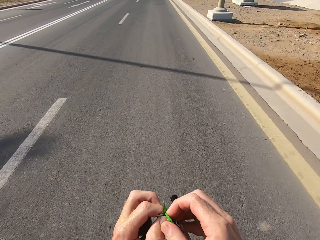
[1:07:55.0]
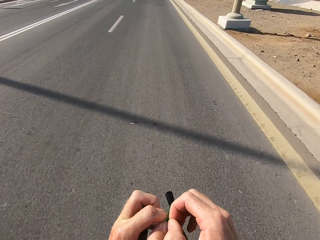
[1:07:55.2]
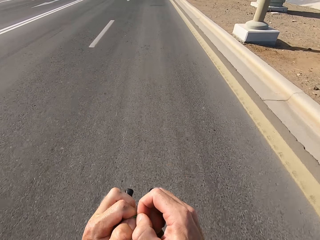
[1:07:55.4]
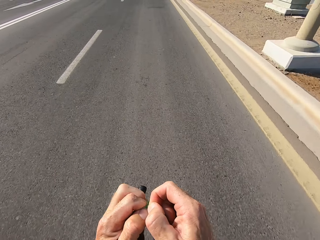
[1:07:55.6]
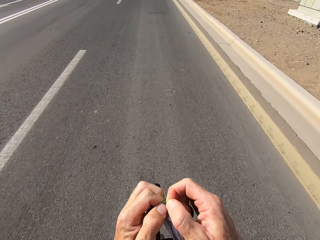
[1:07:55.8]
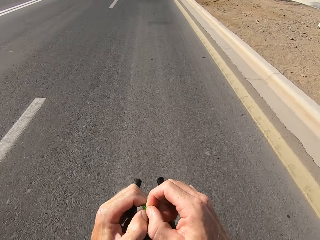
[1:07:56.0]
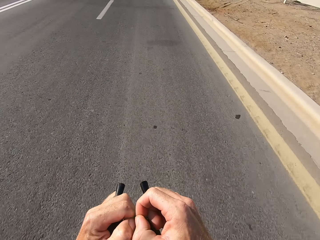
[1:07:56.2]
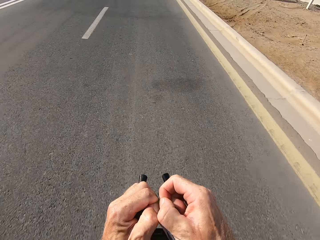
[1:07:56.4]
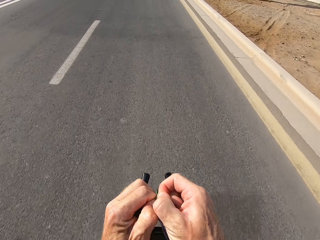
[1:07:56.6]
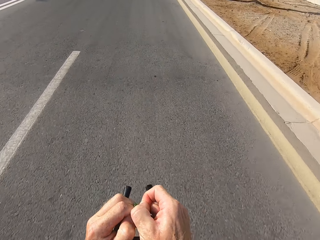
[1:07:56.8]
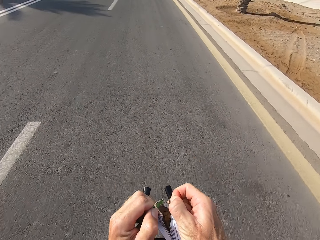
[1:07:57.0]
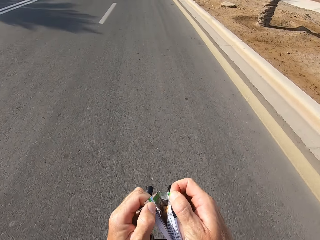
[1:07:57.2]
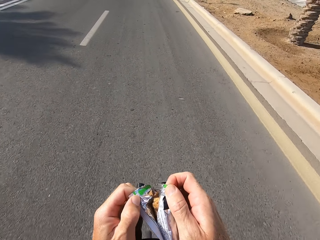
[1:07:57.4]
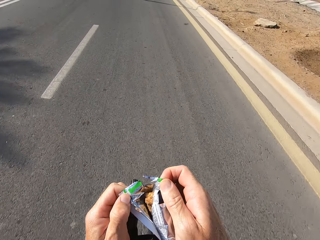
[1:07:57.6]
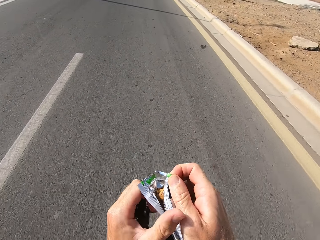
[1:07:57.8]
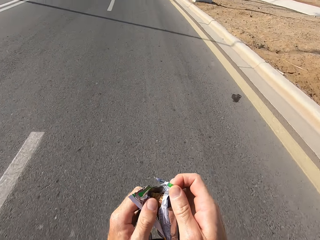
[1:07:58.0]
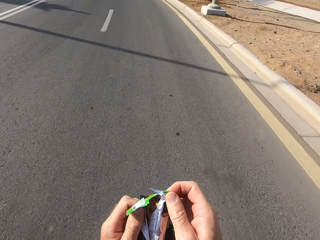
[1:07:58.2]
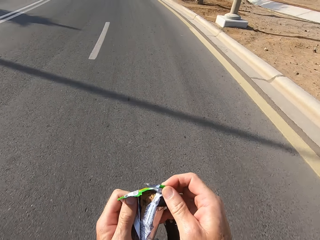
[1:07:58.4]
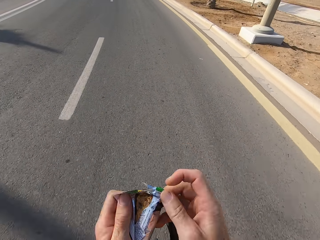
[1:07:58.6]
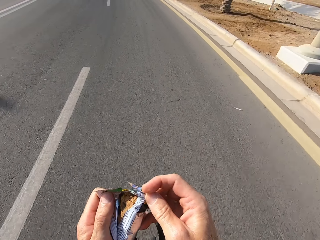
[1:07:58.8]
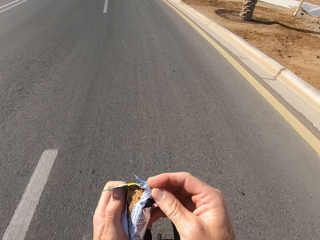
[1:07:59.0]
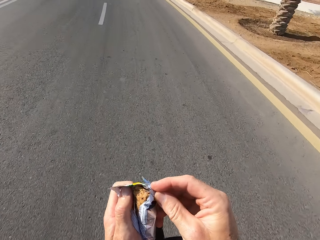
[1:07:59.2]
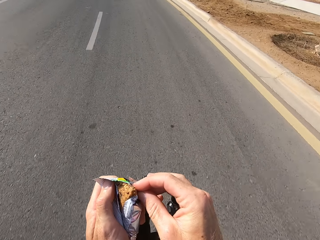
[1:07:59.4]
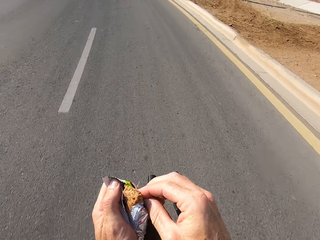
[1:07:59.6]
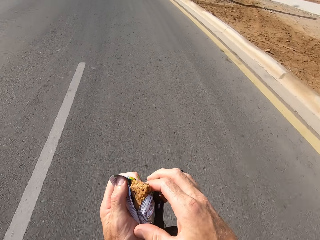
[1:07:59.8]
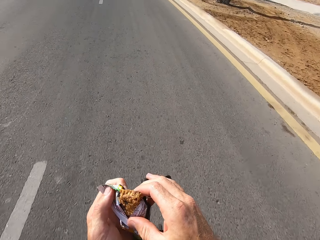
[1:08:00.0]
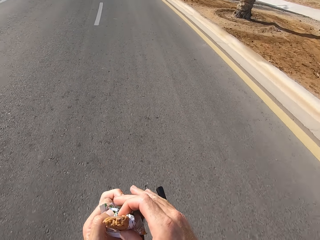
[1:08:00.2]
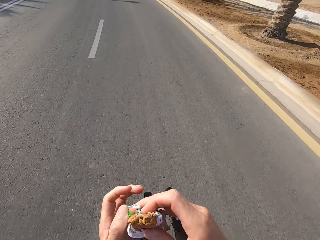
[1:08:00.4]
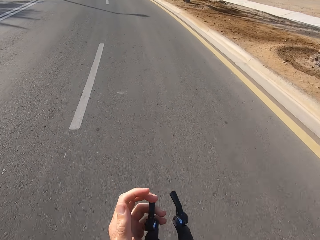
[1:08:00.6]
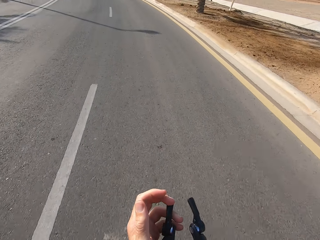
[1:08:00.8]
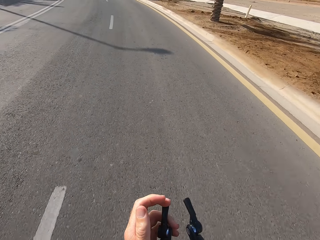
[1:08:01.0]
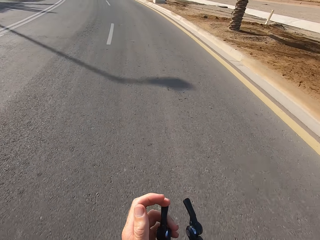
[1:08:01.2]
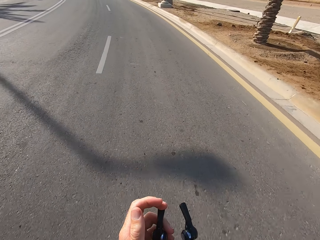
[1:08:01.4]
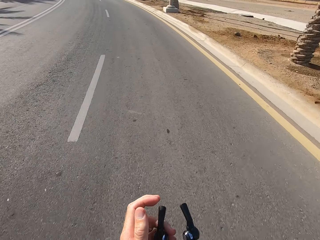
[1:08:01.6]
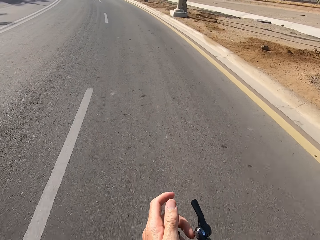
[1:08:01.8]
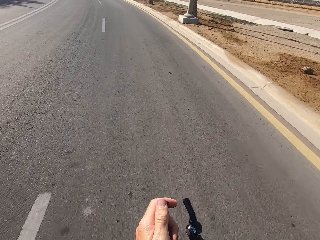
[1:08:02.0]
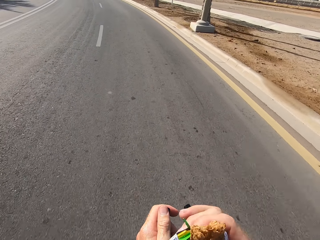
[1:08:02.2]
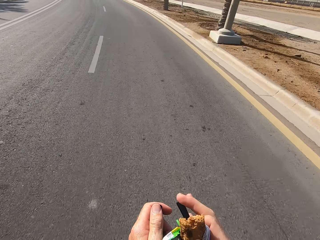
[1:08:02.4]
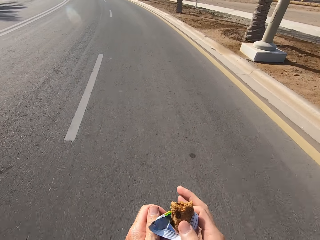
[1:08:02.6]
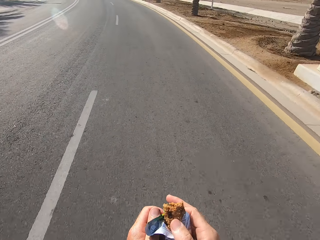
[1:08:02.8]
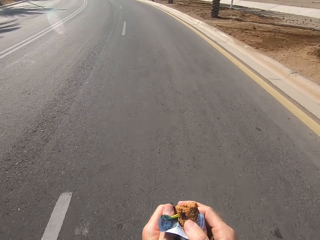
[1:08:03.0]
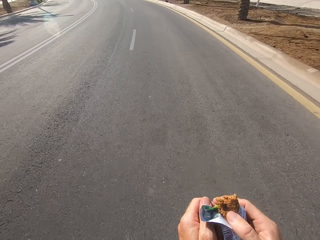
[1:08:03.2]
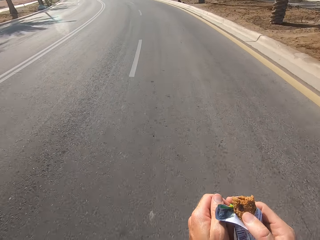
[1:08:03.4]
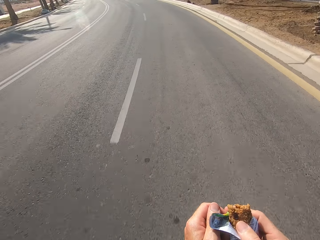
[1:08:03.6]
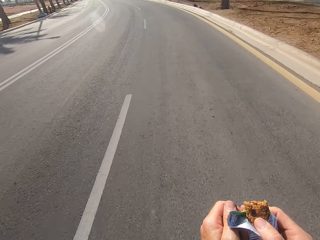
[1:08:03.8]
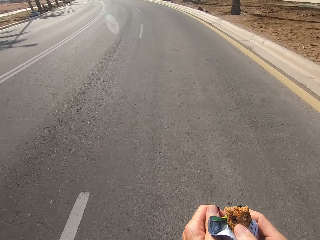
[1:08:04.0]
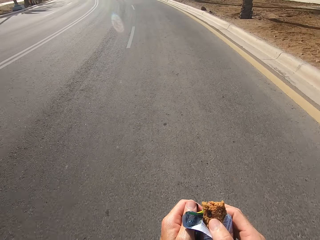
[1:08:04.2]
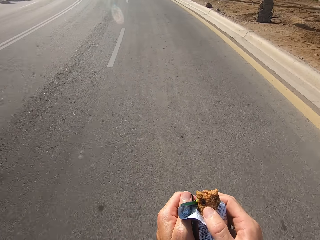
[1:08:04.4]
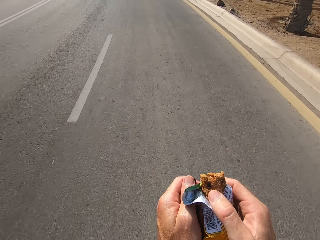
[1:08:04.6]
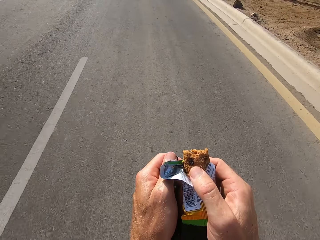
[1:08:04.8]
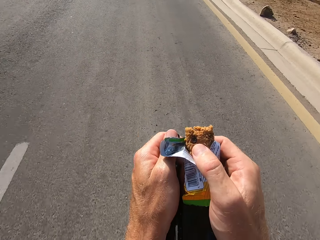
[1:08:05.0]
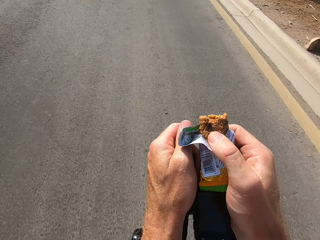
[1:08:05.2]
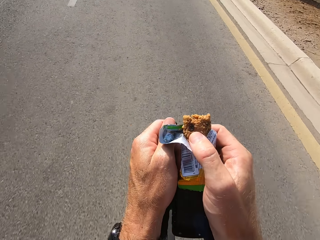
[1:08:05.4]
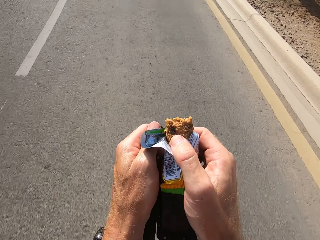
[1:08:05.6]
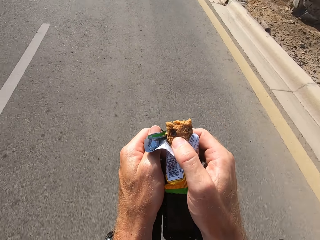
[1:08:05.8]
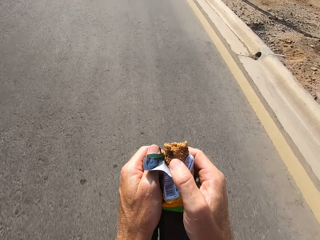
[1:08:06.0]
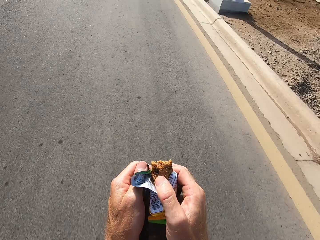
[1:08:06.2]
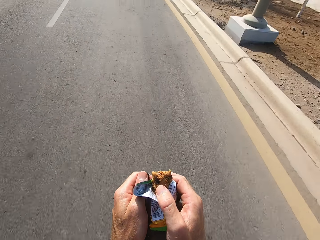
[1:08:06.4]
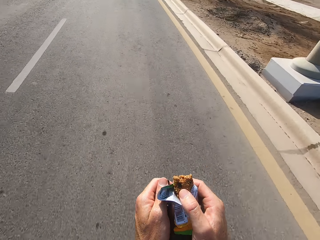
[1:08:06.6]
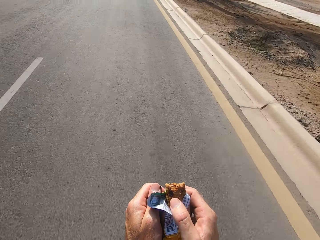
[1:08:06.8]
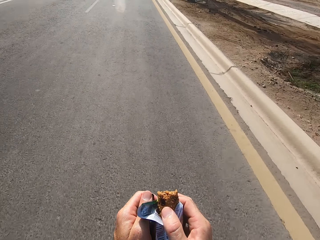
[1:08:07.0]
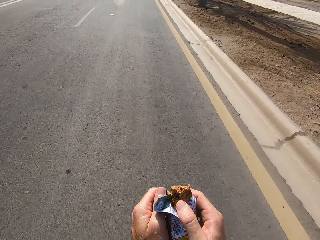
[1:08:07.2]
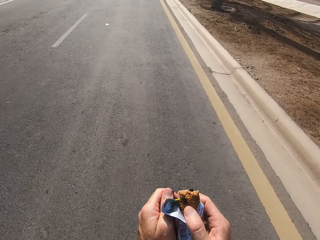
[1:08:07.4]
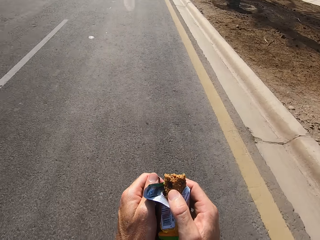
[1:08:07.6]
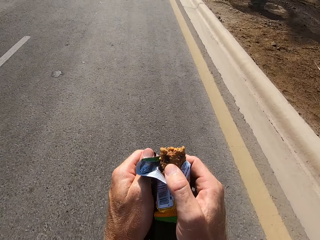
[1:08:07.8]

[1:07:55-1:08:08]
The camera wearer tears the paper with the snack. He eats the snack. He holds the snack with his hand.

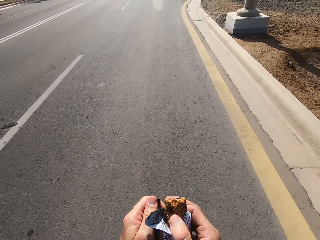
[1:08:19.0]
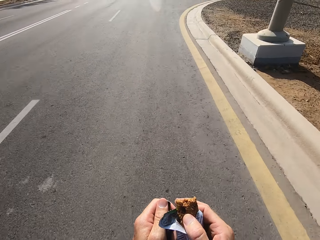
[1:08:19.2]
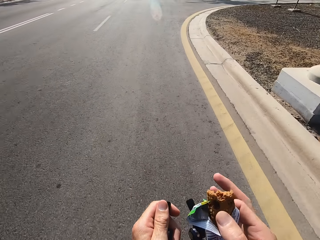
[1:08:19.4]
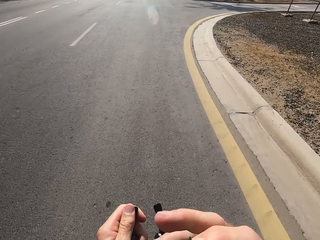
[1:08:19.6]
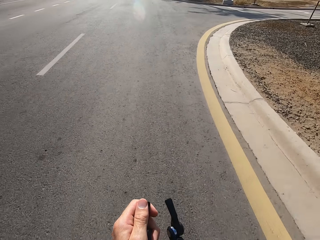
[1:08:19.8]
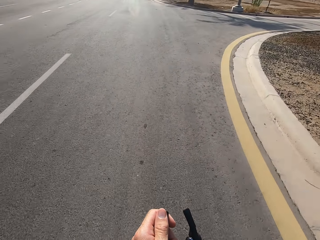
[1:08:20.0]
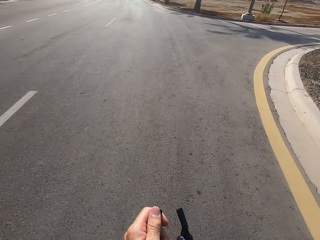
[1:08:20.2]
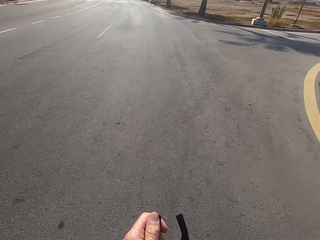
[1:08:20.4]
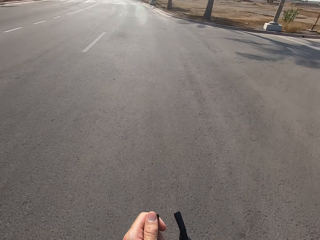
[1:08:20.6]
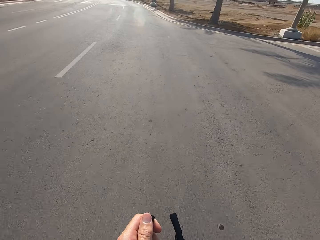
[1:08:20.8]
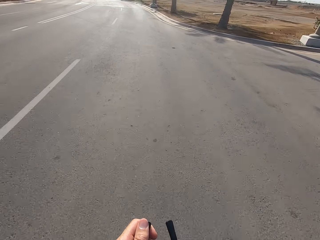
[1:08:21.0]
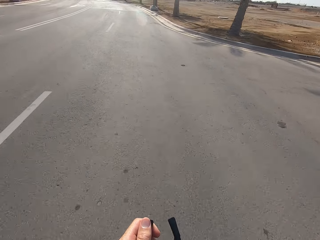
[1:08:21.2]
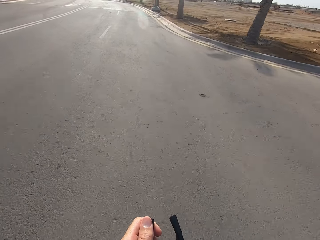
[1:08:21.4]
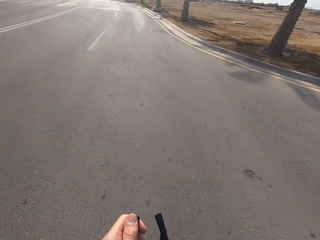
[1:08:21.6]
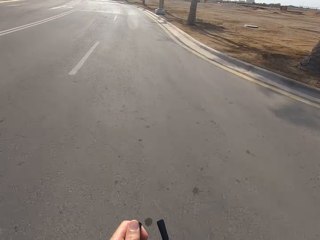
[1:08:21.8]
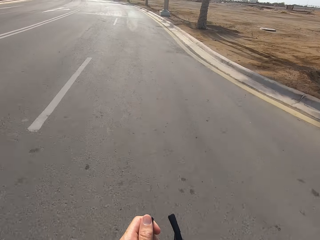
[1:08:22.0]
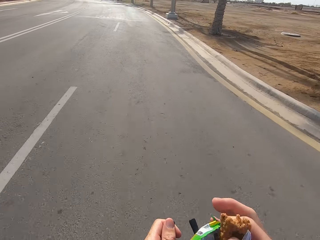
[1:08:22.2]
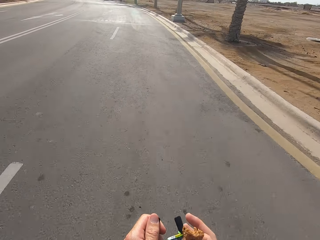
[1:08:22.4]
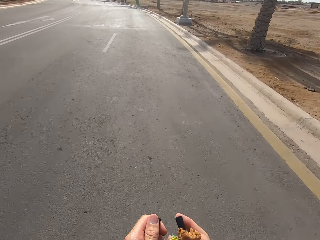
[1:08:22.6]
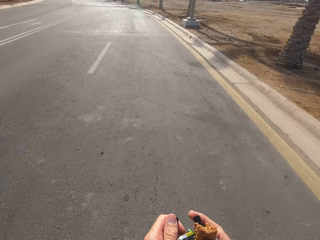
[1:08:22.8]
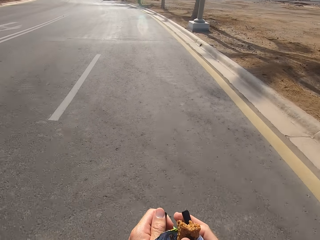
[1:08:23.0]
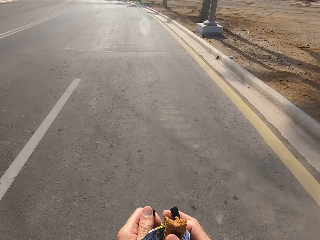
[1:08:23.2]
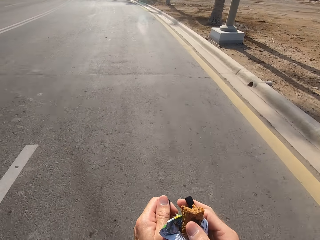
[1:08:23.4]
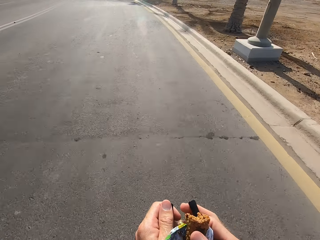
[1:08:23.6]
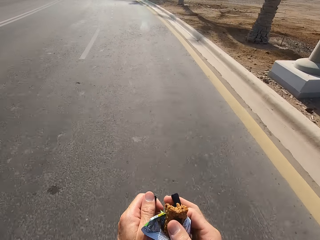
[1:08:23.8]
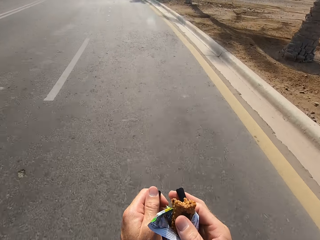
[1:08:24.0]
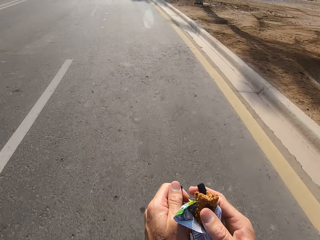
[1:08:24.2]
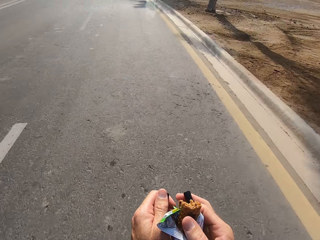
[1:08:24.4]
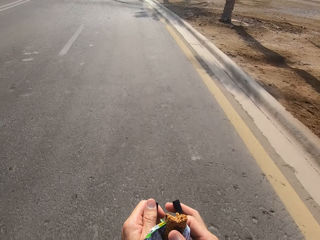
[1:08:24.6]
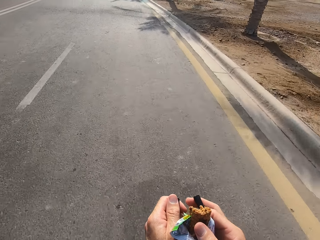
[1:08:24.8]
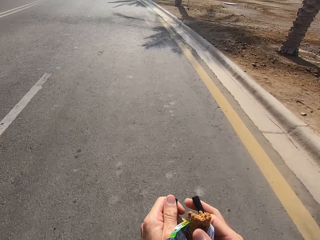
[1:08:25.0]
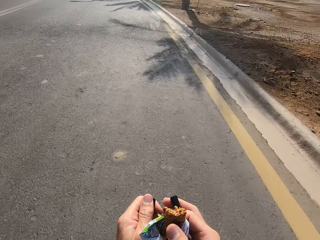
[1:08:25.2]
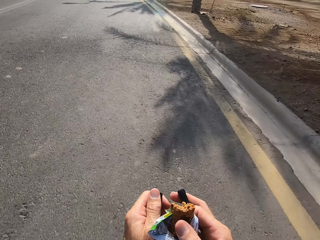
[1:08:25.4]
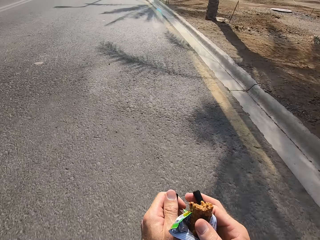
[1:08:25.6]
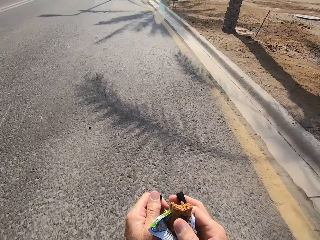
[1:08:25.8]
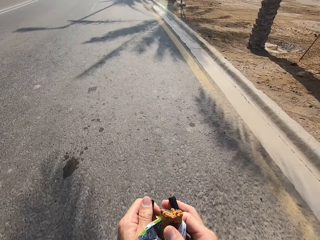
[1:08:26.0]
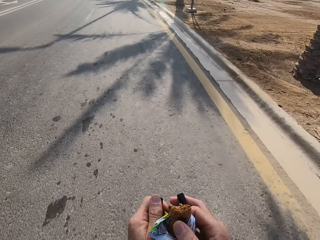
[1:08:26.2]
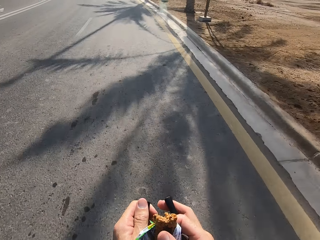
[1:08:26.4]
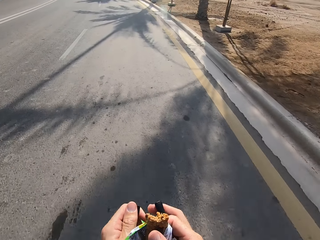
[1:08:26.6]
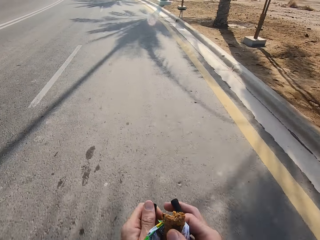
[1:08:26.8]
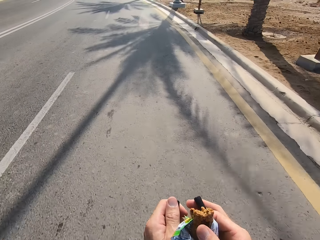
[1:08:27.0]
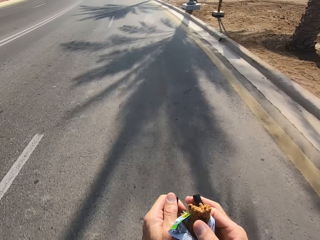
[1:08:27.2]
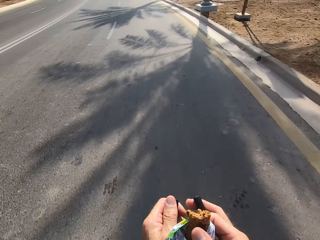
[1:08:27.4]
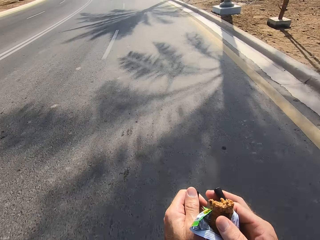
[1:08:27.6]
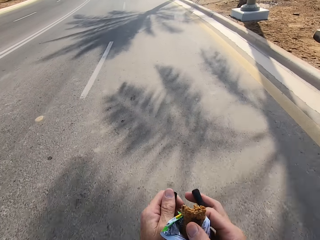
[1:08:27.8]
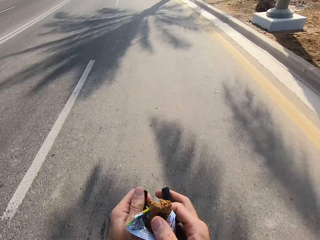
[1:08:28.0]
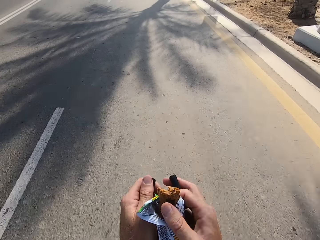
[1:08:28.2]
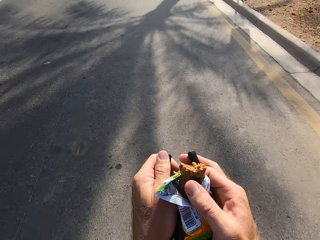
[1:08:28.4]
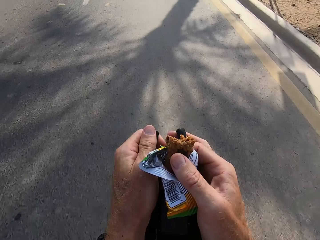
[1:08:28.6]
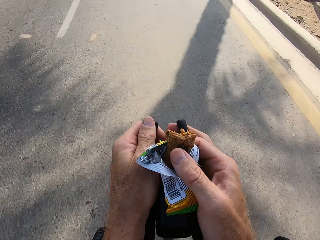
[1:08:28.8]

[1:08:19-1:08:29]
The camera wearer bites the snack. They eat the snack. They hold the snack.
